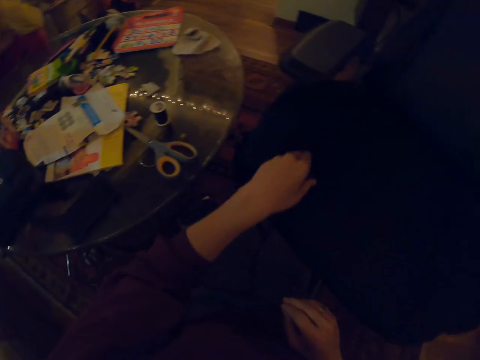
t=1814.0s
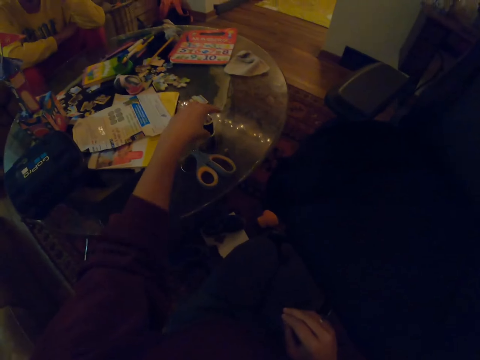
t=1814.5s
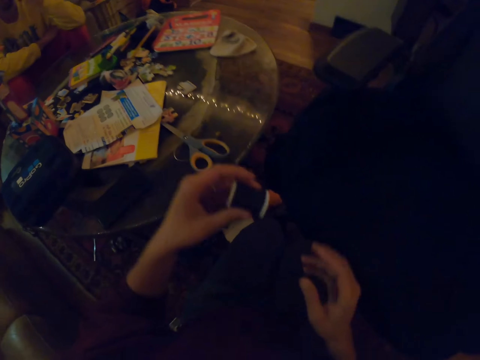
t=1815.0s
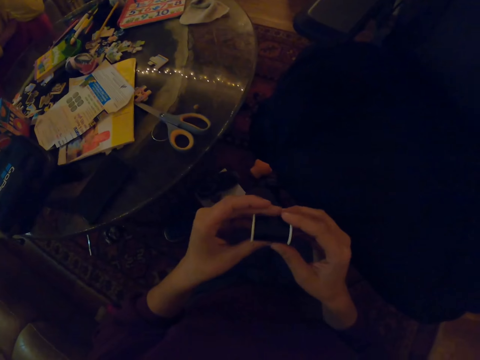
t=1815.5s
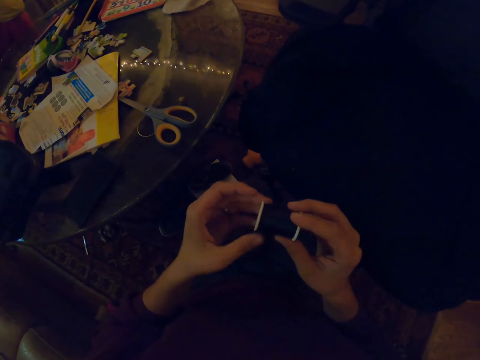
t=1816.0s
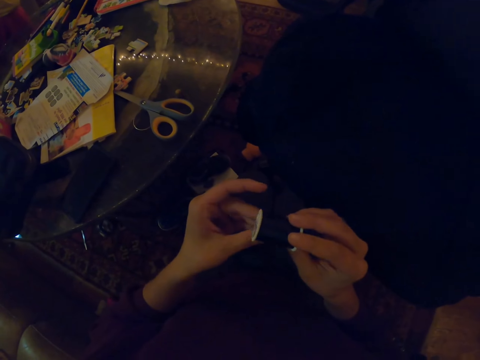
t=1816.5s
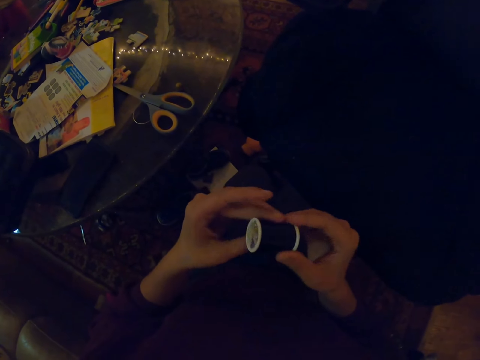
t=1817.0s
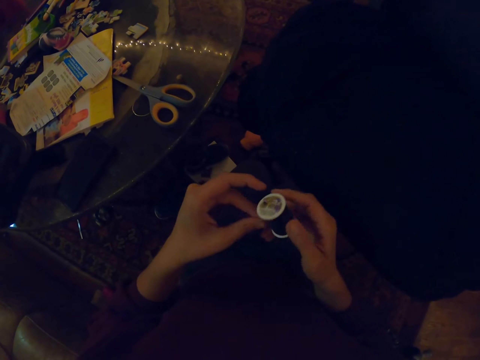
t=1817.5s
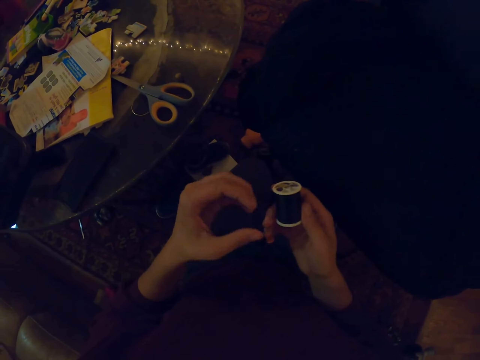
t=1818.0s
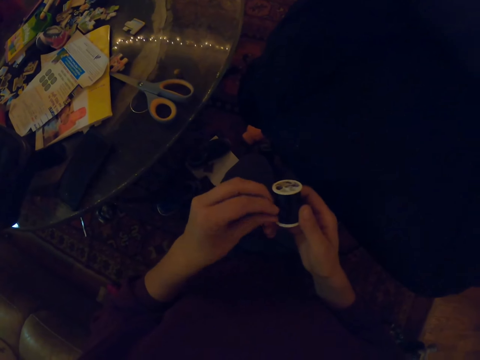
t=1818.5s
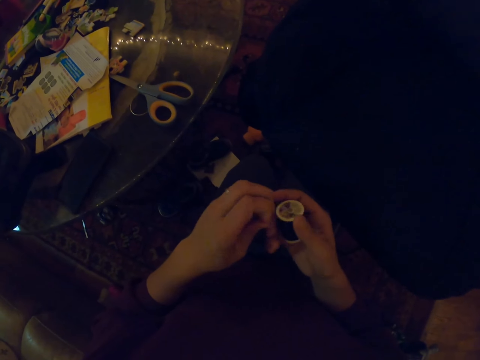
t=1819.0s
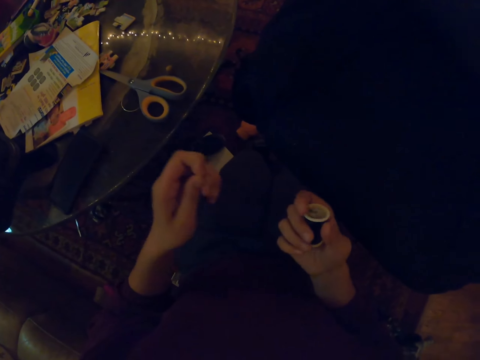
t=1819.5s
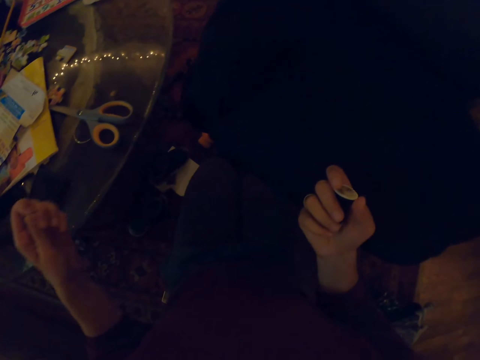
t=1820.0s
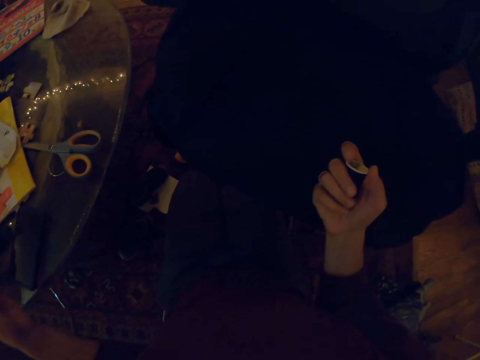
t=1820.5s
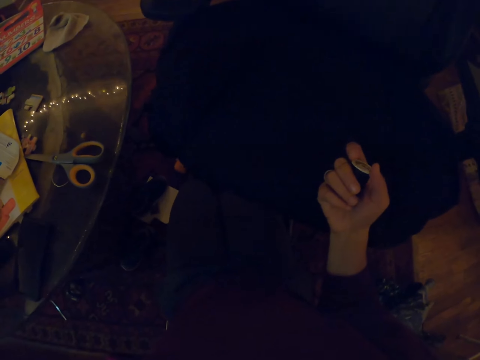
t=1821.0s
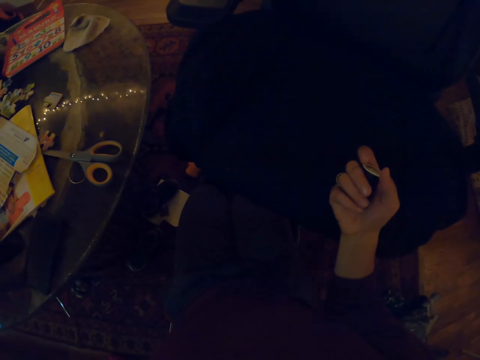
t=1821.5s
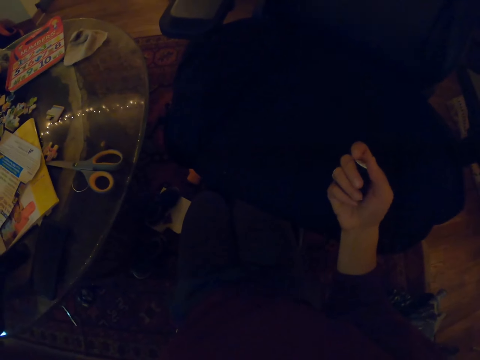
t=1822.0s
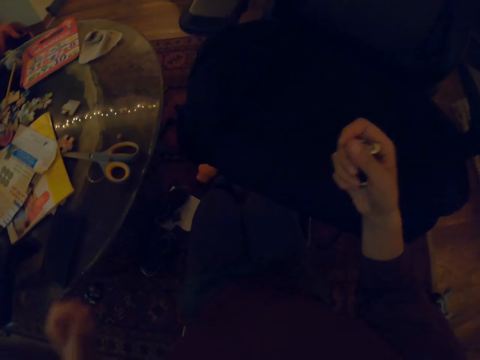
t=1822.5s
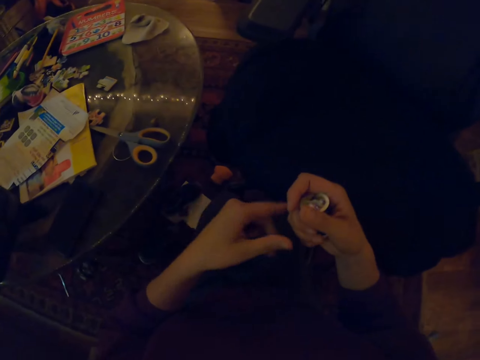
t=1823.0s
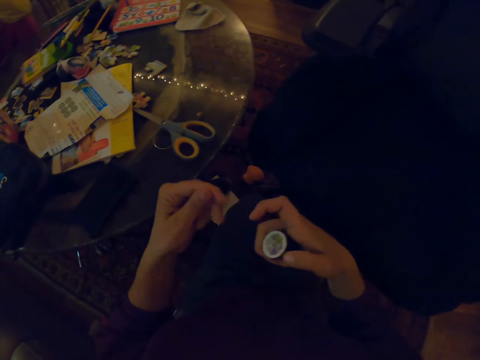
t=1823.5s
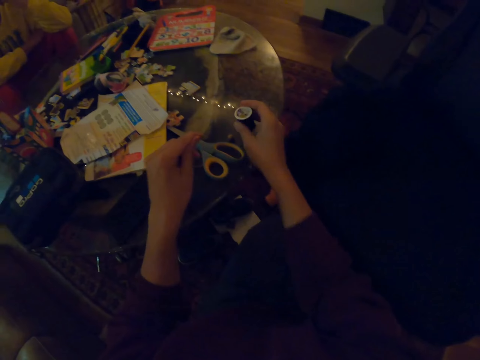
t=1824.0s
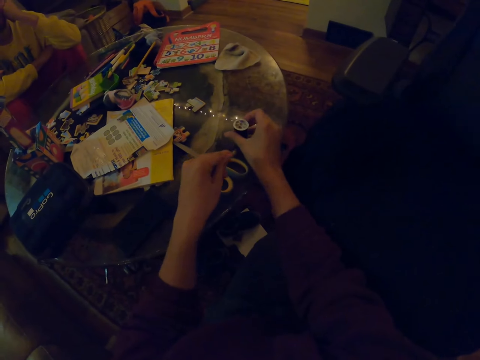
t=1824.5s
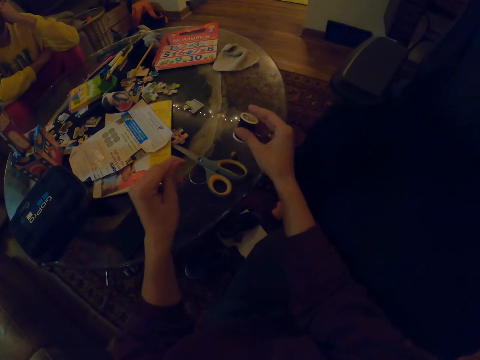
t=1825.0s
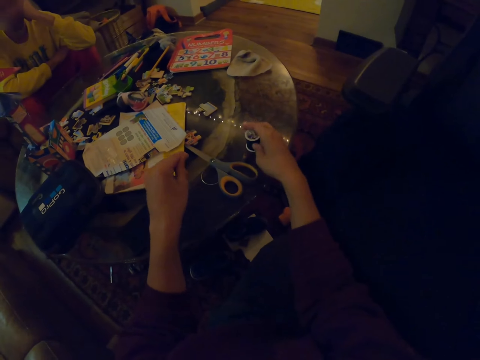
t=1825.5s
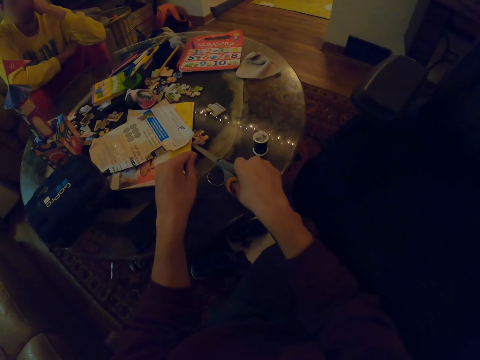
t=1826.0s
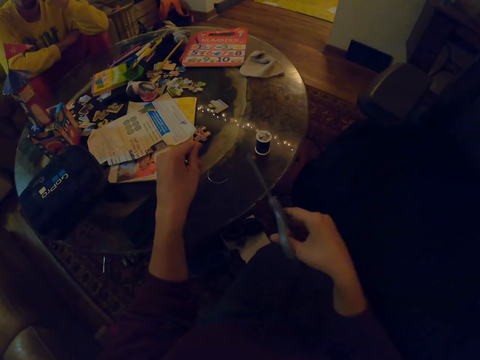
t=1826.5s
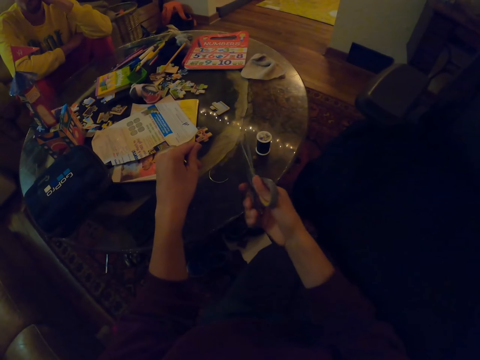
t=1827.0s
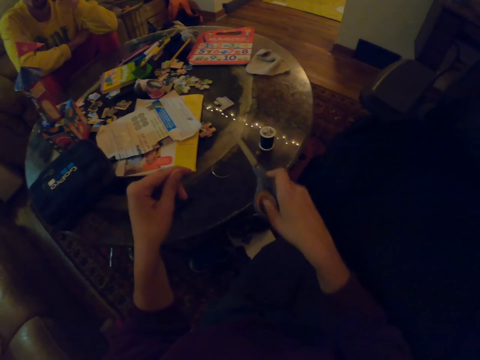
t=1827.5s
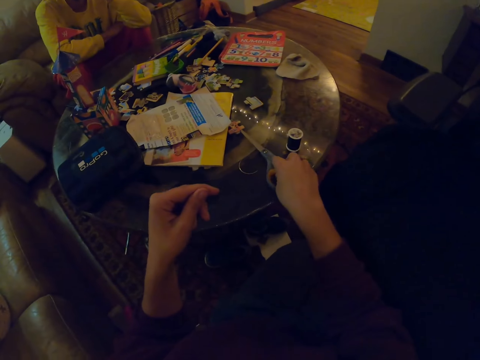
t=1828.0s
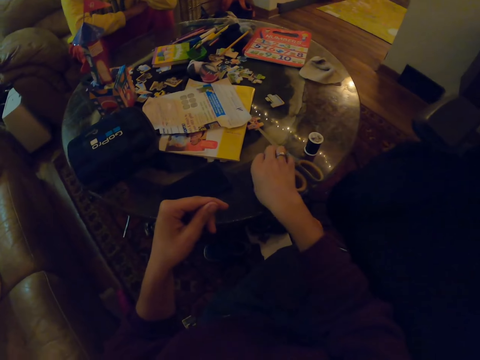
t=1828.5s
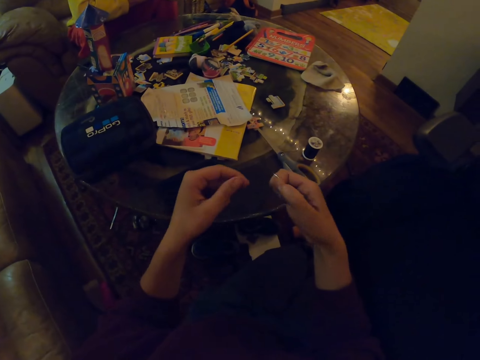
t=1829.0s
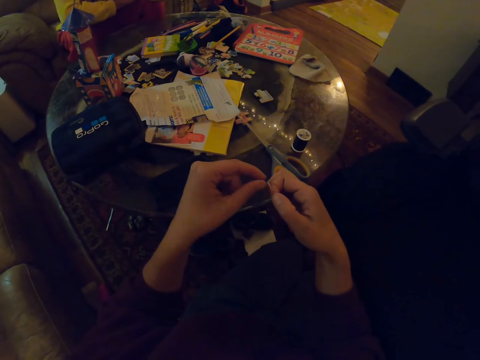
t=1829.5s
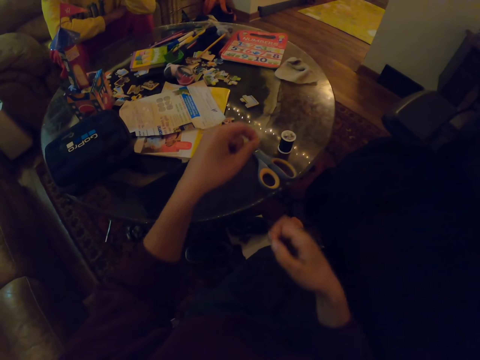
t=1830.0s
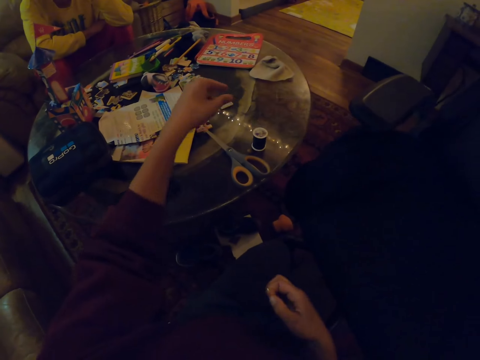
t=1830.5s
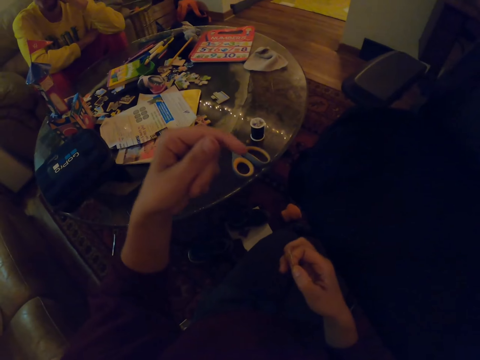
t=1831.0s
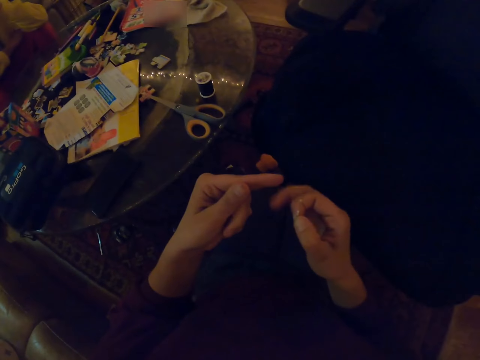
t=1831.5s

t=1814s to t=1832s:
The camera wearer picks a string or thread on the table. They examine the string in the hands. They unwind the string in the hands. They pull the thread. They put the string on the table. They pick a pair of scissors on the table. They hold the scissors. They cut the string with the pair of scissors. They put the pair of scissors on the table. They pick a needle on the table. They remove the thread from the needle. They throw the thread to the table.

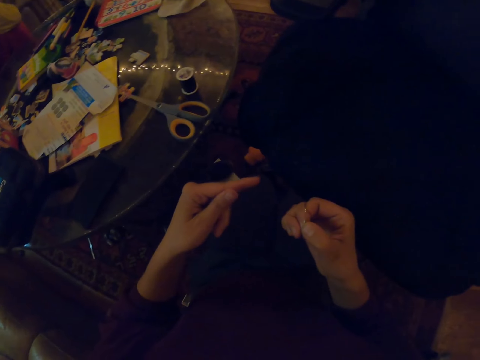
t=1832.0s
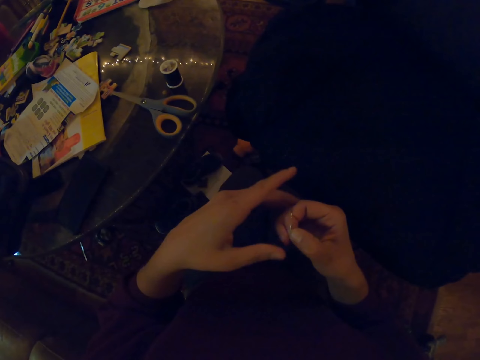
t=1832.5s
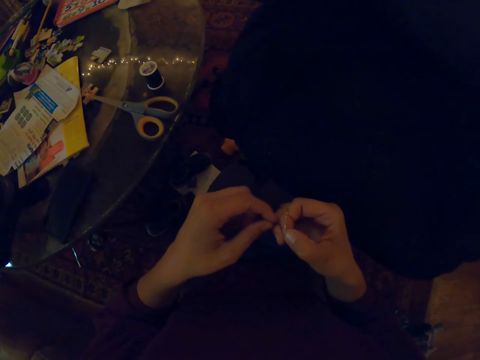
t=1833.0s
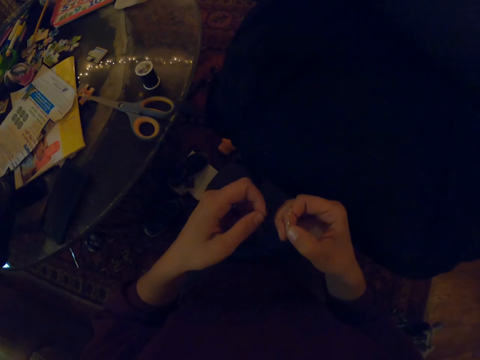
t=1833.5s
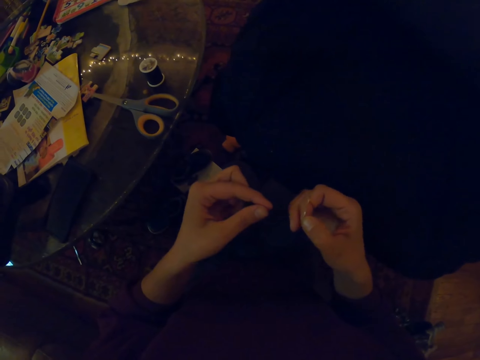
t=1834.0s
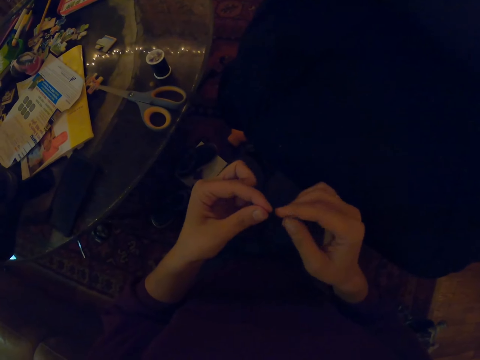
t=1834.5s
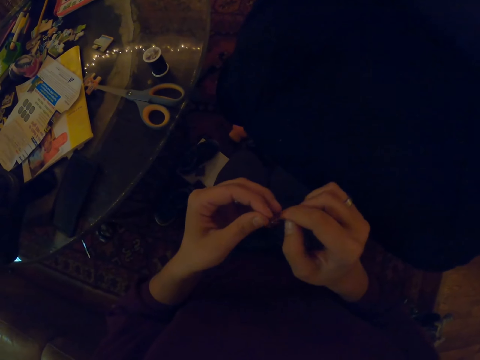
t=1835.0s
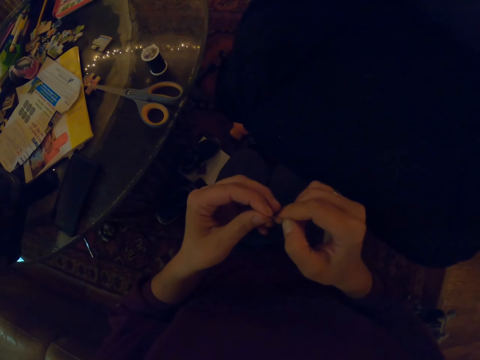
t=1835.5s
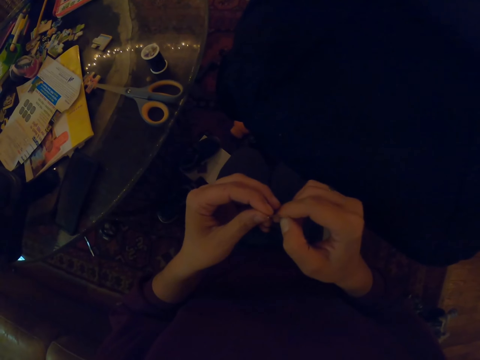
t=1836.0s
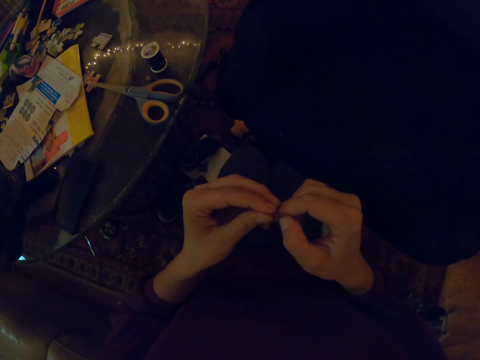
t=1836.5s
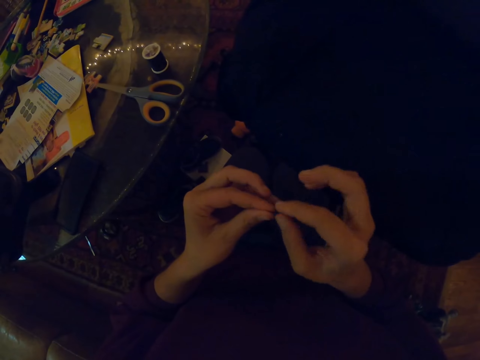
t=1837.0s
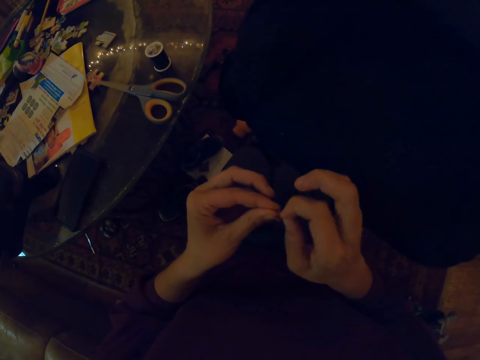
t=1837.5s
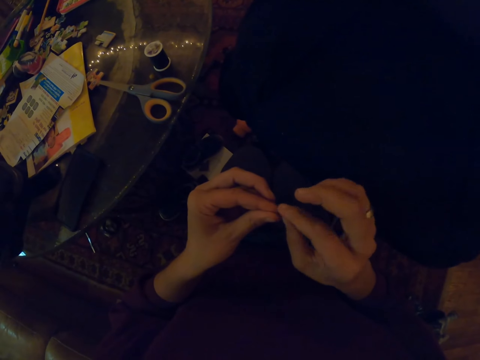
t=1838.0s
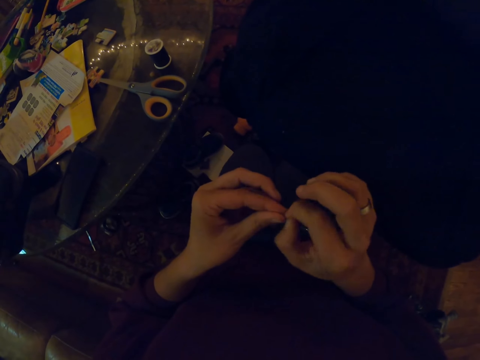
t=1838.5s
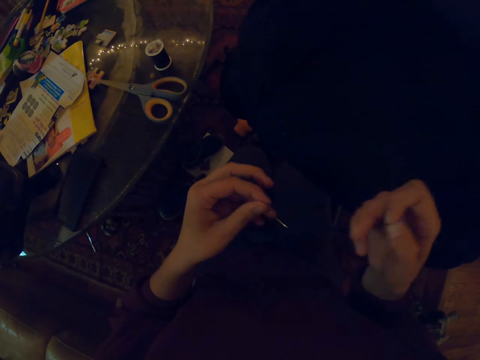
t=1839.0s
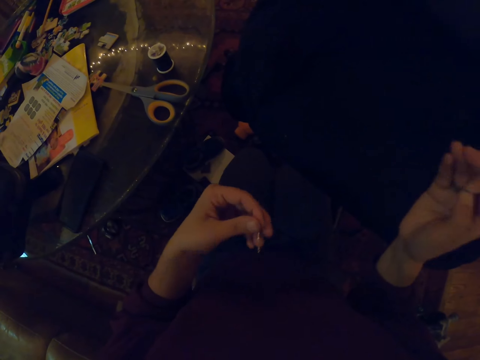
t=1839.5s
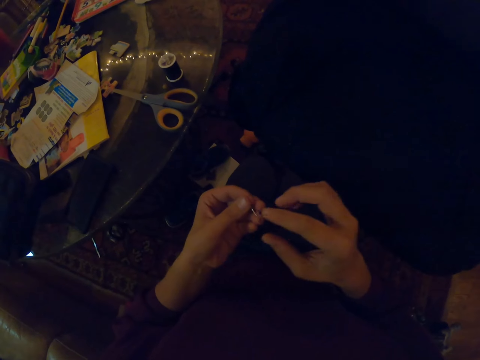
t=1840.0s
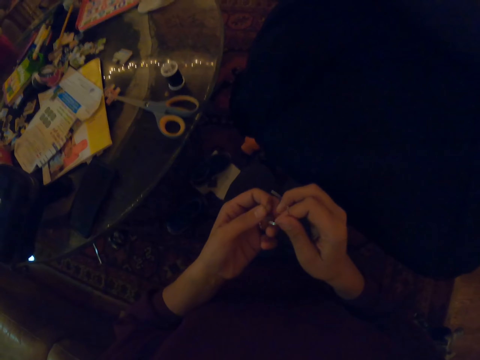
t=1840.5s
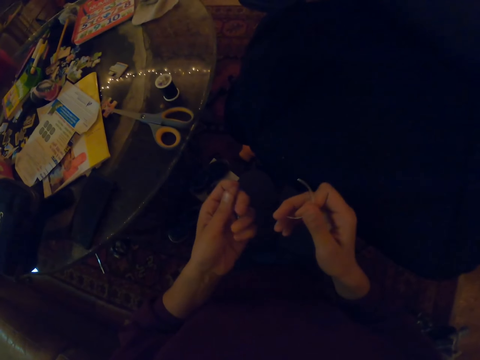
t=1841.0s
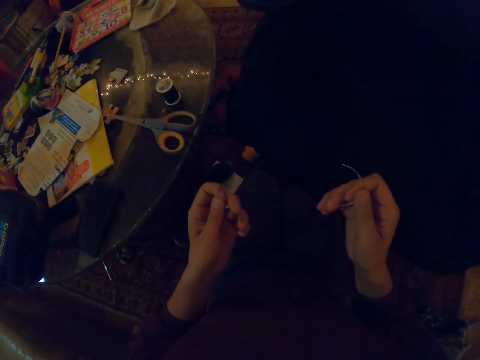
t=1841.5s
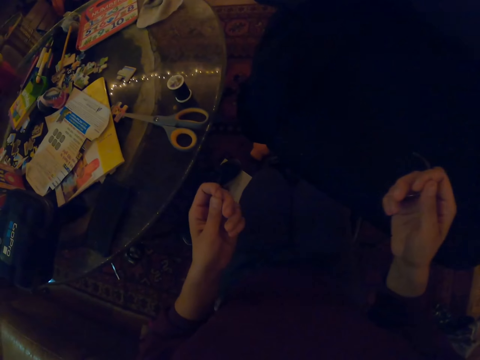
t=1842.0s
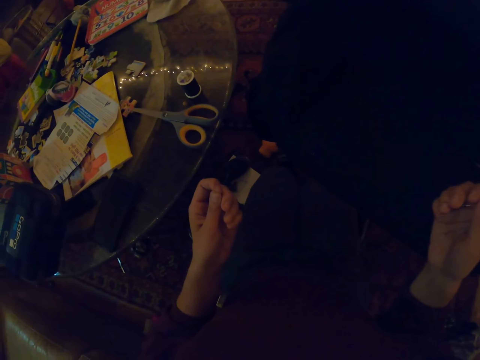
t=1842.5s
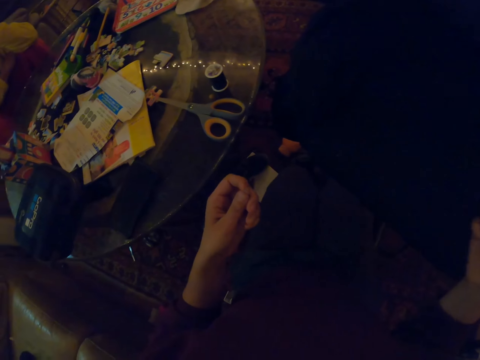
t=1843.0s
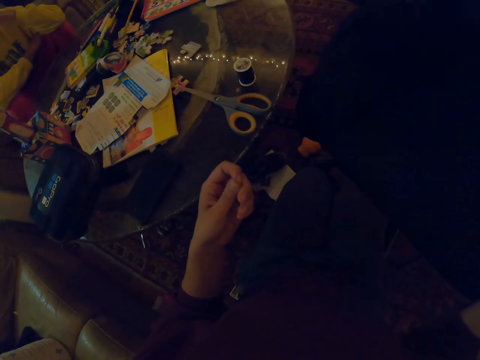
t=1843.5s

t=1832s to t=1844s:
The camera wearer pulls the thread. They insert a string or thread into the hole of a needle. They pull the string through the needle. They adjust the string on the needle.
